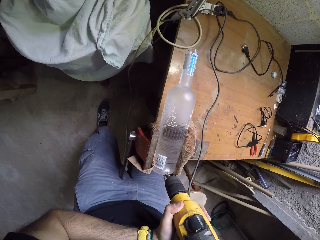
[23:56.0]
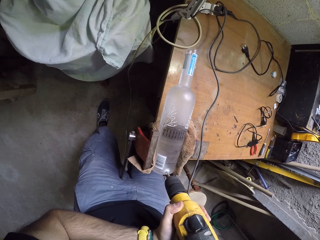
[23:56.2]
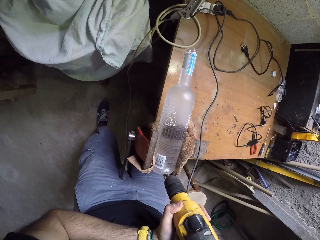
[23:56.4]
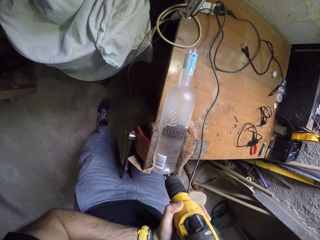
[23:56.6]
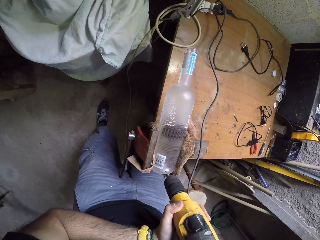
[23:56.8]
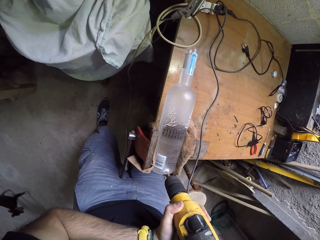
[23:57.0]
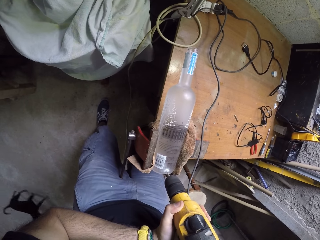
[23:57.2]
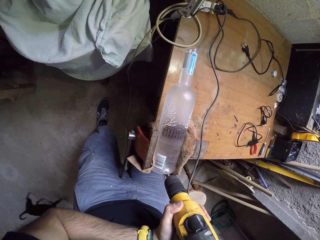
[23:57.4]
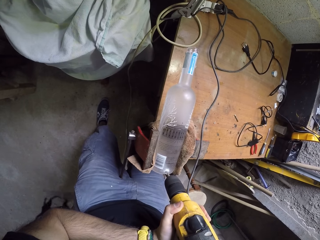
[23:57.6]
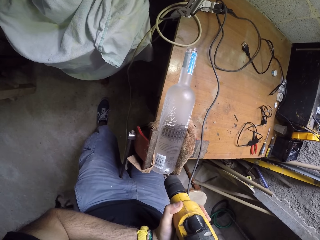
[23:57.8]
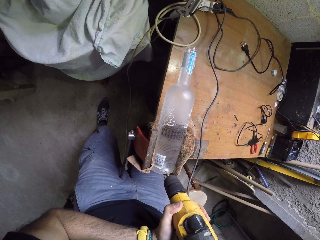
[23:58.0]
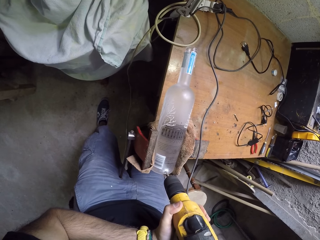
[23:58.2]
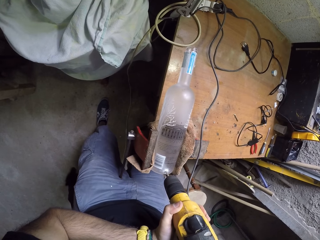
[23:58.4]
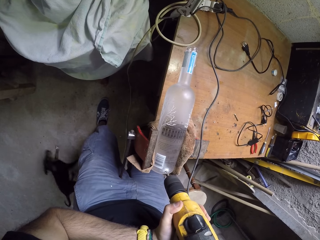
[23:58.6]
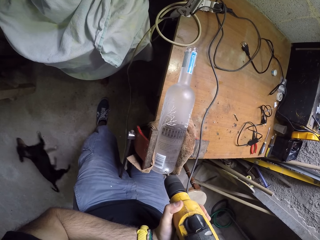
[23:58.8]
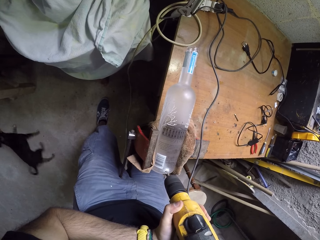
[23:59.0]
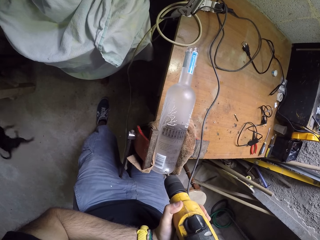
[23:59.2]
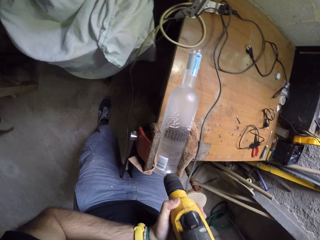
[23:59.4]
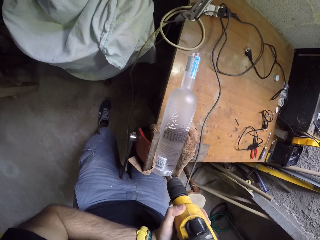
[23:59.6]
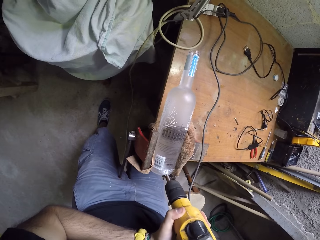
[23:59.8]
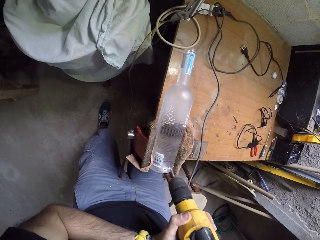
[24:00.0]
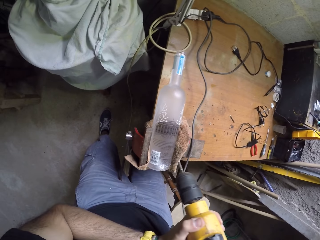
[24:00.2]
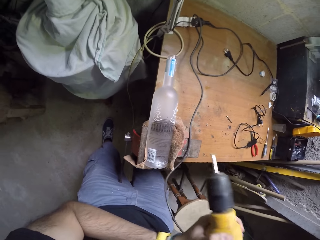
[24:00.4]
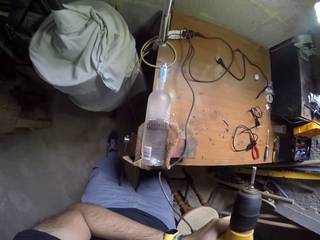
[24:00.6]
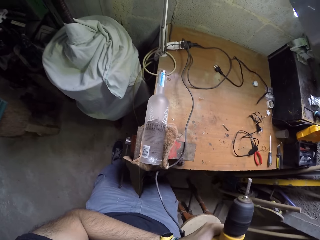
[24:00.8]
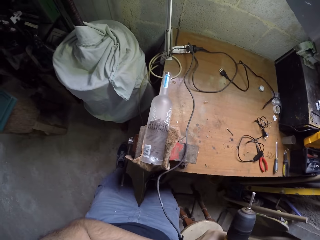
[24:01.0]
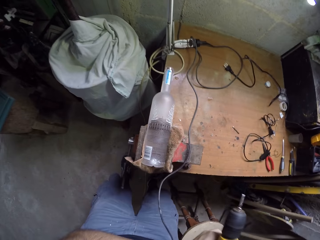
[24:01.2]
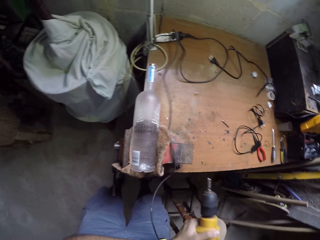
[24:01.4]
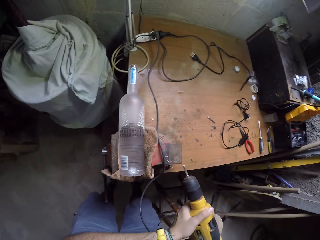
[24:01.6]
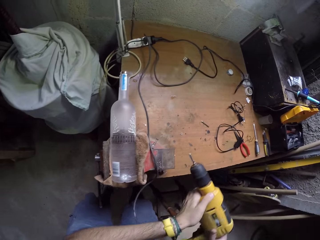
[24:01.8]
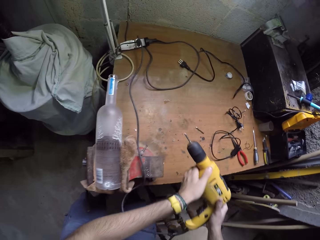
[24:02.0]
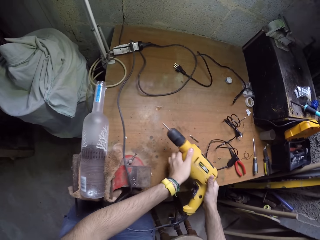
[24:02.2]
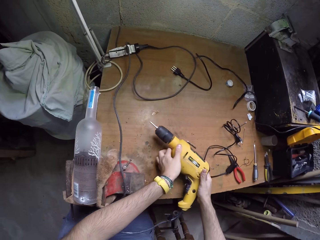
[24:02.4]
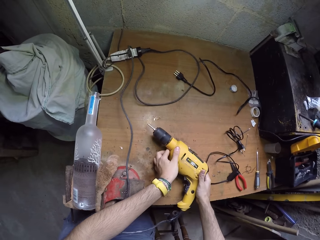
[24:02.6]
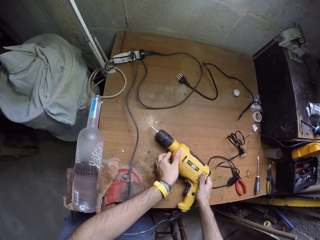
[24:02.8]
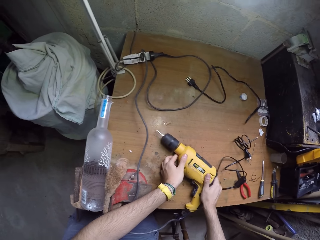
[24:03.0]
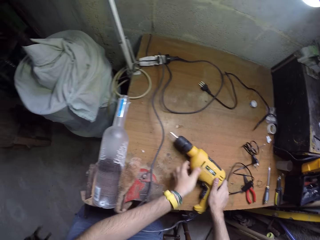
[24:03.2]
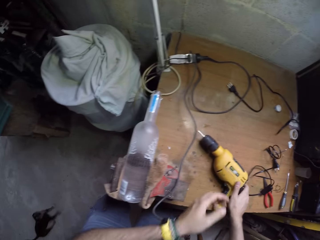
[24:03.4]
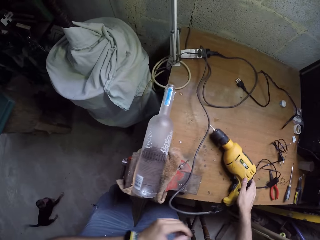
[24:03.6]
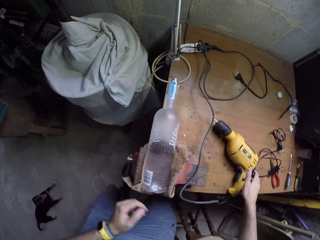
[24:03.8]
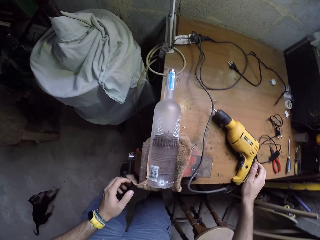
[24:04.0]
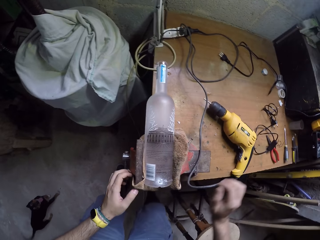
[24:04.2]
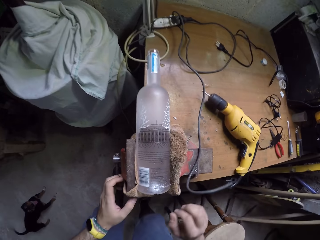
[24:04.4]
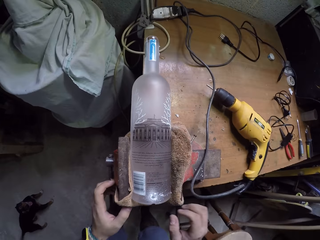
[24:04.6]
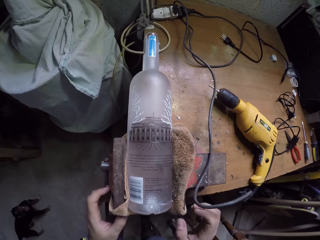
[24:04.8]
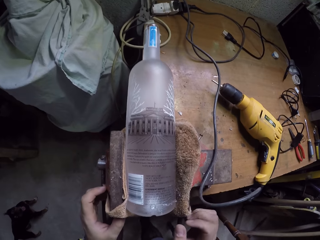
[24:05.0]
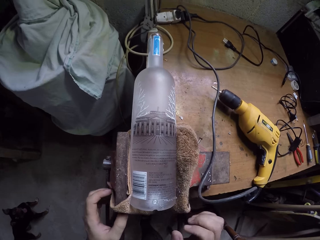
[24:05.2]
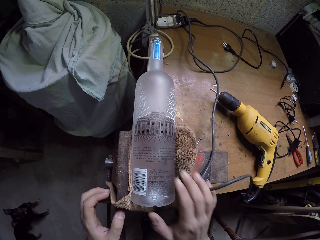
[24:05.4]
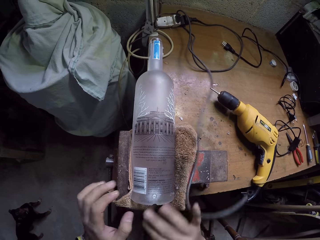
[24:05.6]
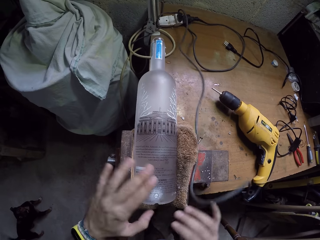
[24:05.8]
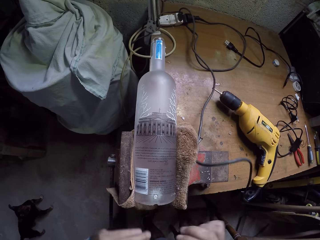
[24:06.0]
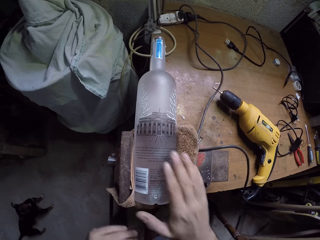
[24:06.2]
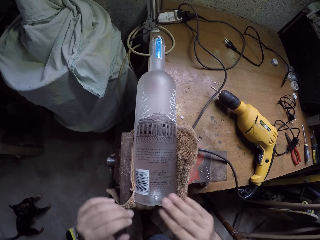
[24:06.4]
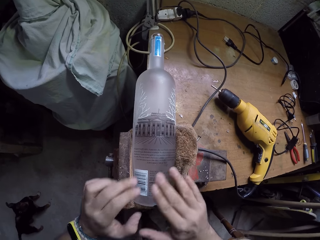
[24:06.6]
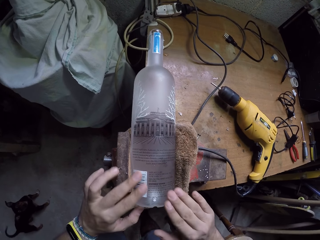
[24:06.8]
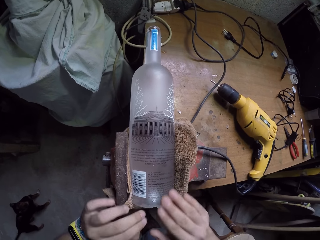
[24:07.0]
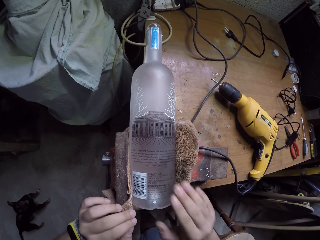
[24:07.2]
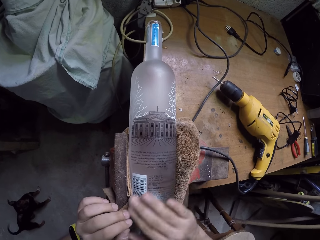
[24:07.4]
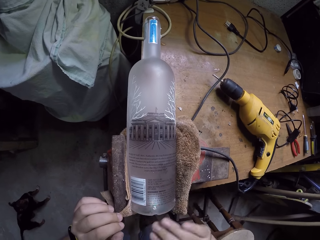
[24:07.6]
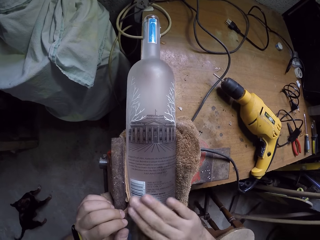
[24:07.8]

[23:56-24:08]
The camera wearer pierces the bottle with a glue gun. He moves the glue gun. He drops the hand drill on the table with both hands. He blows the bottle and wipes the bottle with his right hand.

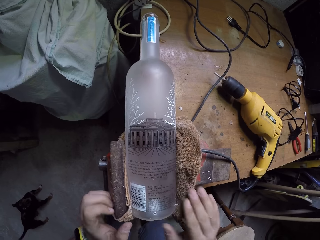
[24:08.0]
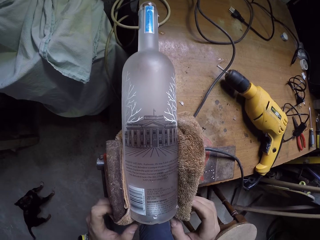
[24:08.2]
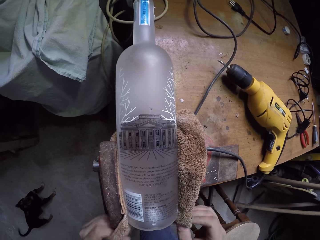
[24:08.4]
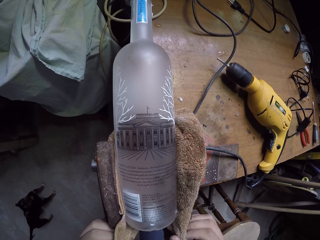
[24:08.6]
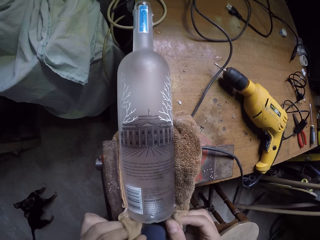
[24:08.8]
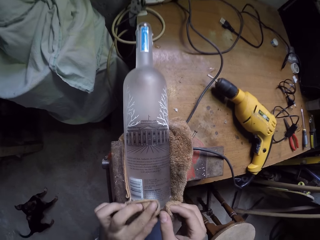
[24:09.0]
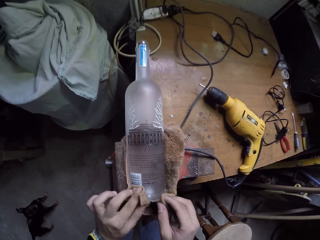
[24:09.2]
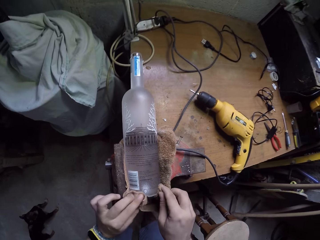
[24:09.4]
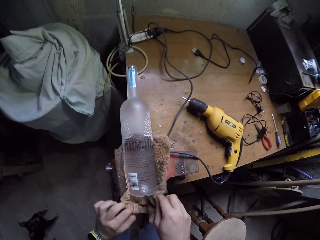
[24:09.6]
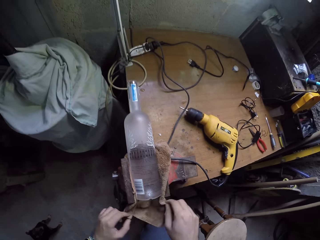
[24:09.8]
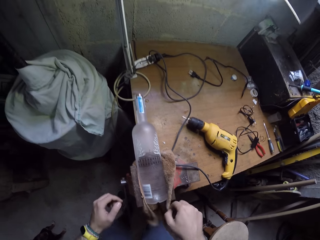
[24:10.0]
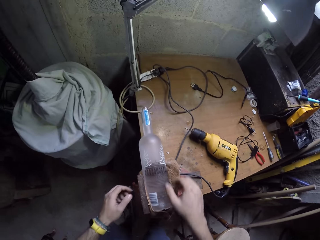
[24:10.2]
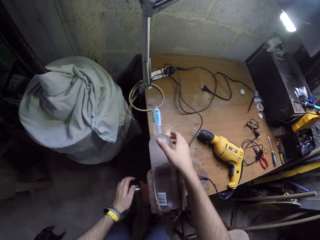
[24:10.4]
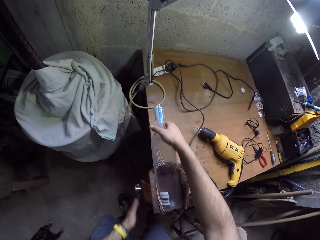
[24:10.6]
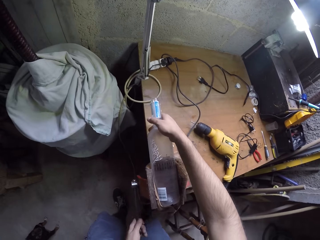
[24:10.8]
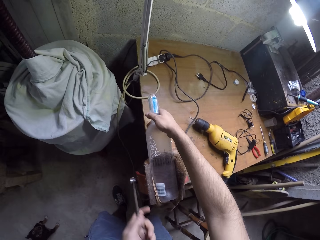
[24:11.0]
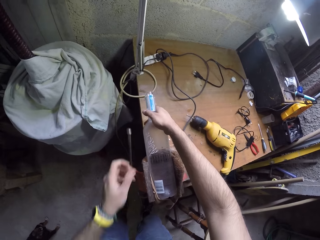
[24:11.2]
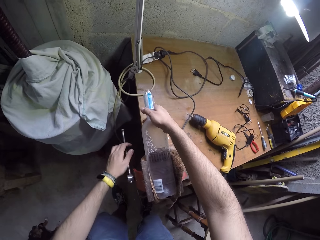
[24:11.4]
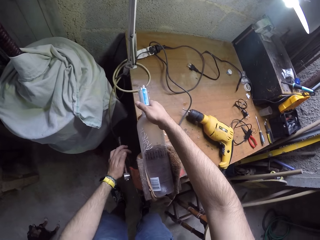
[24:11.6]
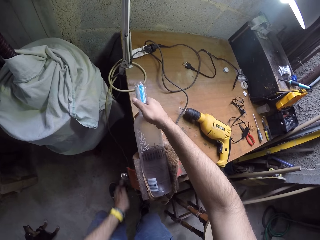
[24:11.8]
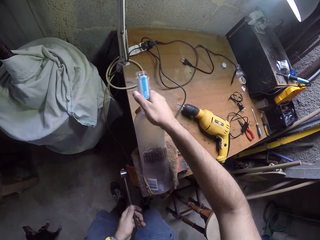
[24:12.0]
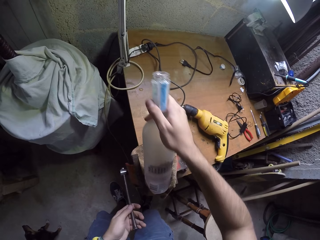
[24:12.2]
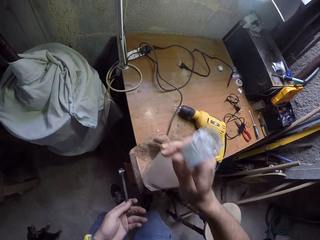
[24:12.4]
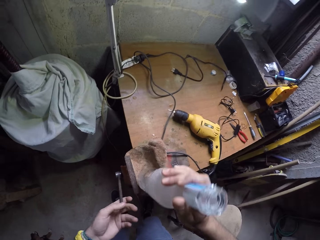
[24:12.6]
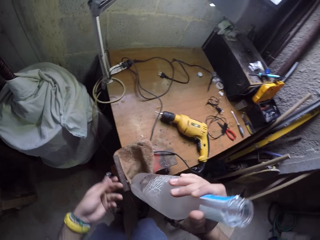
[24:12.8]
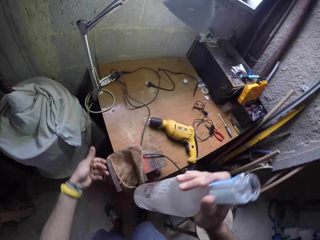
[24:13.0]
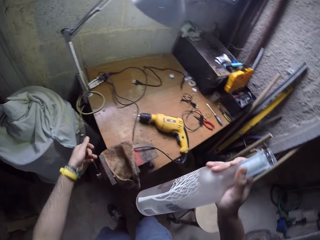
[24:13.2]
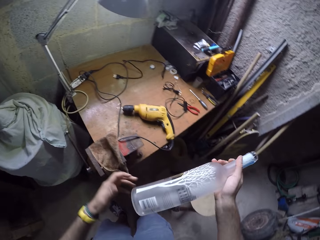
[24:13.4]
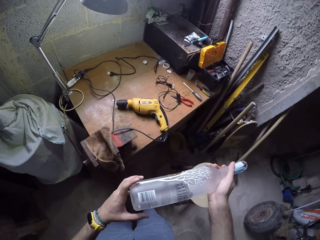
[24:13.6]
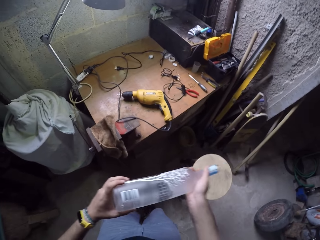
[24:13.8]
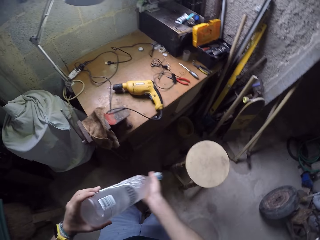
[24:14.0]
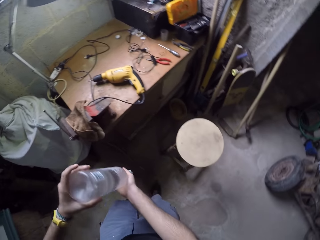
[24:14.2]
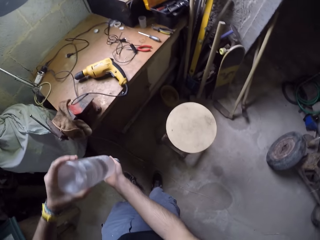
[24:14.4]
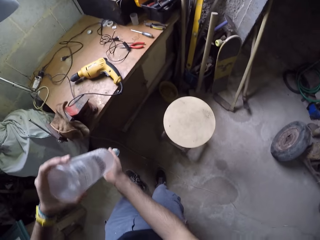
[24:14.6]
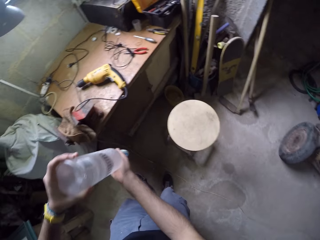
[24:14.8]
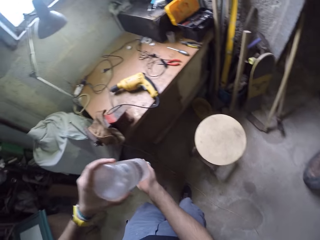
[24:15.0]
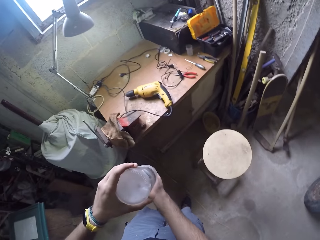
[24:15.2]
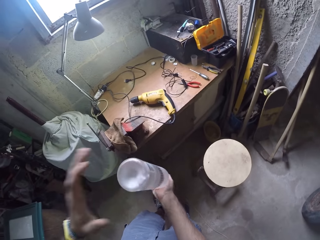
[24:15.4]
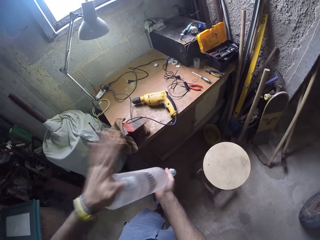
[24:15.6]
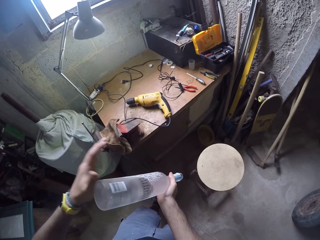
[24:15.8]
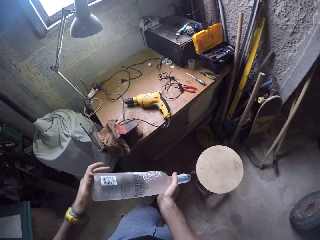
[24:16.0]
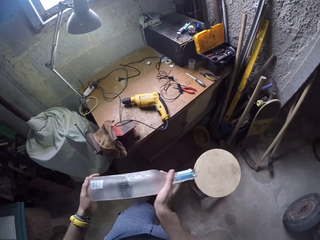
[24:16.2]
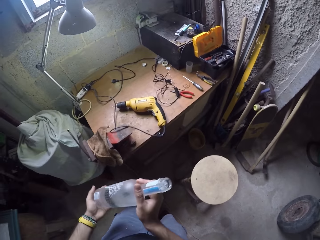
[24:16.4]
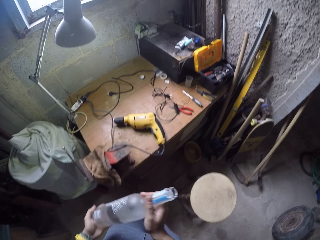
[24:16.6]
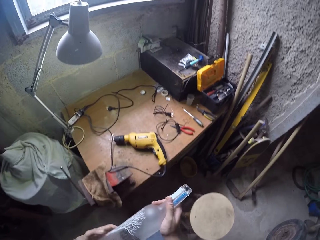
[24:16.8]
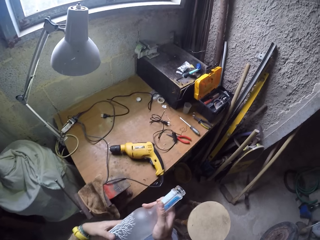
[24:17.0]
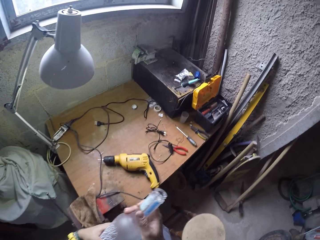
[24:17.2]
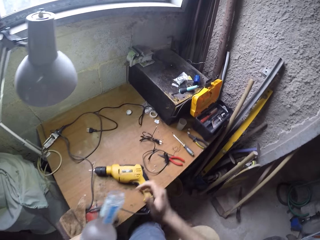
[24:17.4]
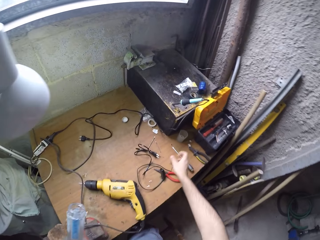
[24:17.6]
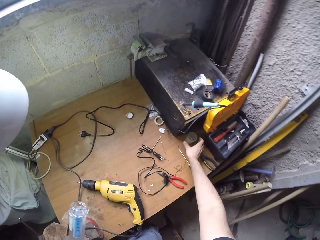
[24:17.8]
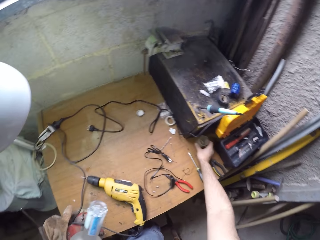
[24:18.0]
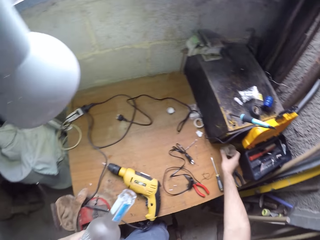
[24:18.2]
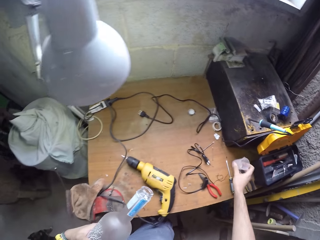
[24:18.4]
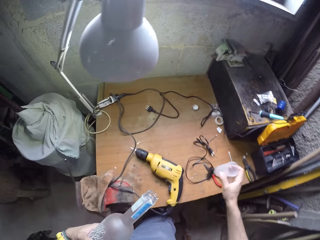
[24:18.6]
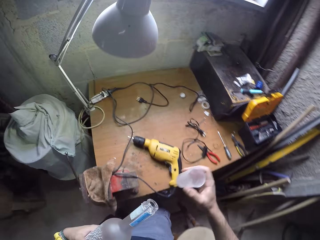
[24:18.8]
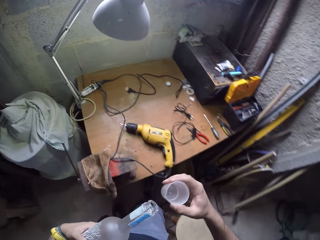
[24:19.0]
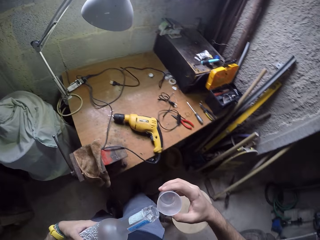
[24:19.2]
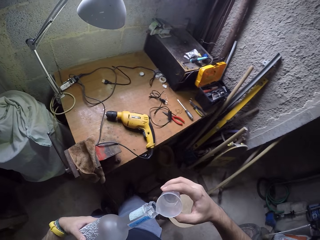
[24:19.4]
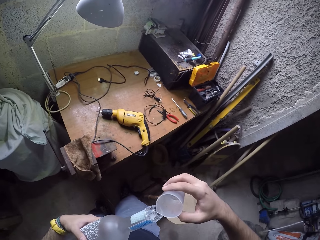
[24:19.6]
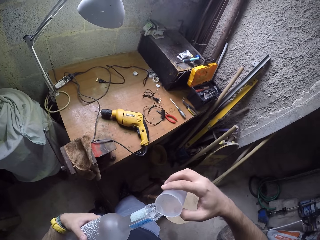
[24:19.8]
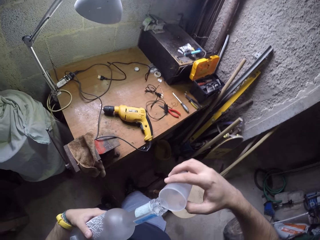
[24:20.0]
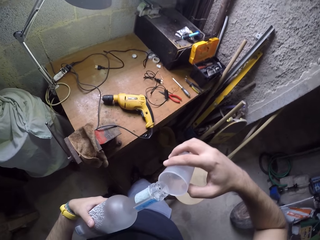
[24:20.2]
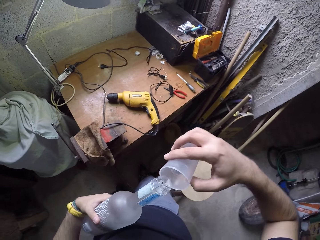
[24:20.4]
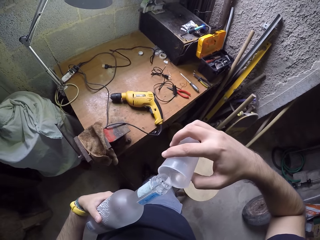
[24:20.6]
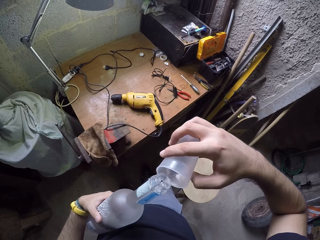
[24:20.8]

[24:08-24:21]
The camera wearer wipes the bottle with the cloth in his left hand. He holds the bottle on the bottle holder with his right hand. He winds the bottle holder with his left hand. He picks the bottle from the bottle holder with his right hand. He moves the machine with the left hand. He turns the bottle upside down with both hands. He shakes the bottle with both hands. He hits the bottle with his left hand. He turns the bottle with both hands. He picks a cup from the table with his right hand. He pours water from the cup into the bottle with his right hand.
